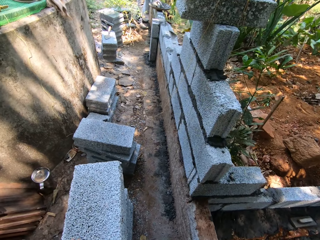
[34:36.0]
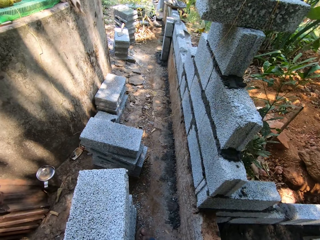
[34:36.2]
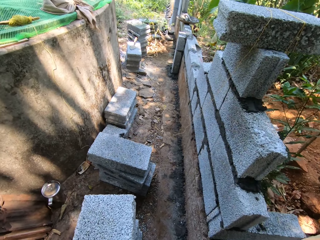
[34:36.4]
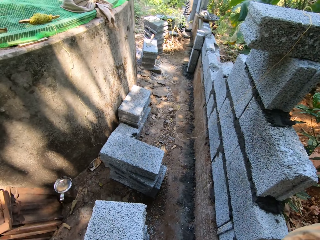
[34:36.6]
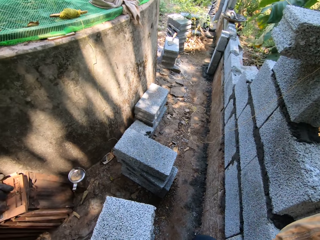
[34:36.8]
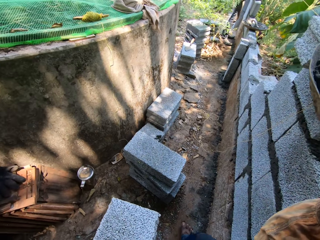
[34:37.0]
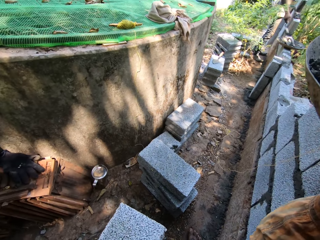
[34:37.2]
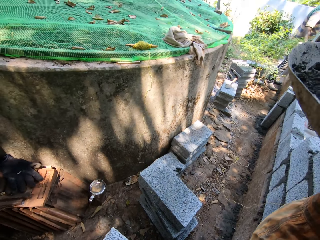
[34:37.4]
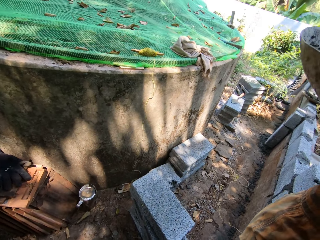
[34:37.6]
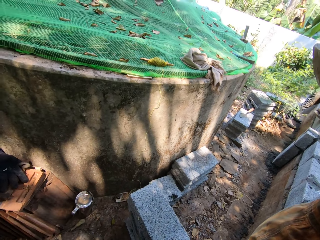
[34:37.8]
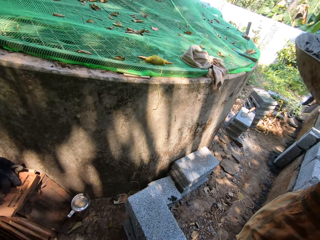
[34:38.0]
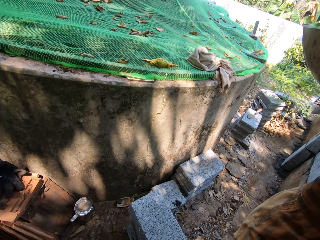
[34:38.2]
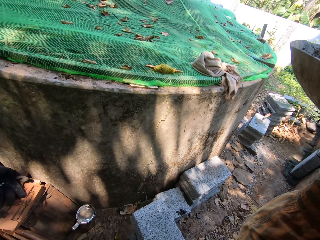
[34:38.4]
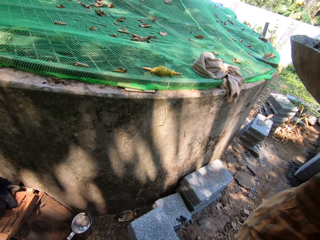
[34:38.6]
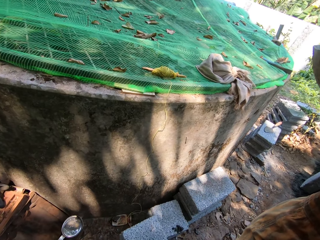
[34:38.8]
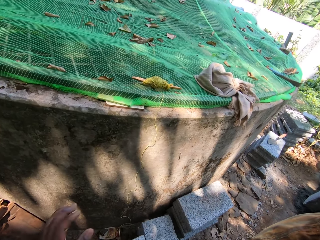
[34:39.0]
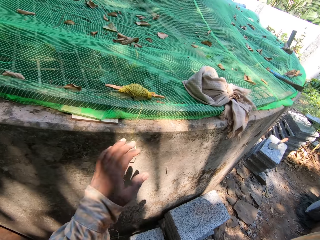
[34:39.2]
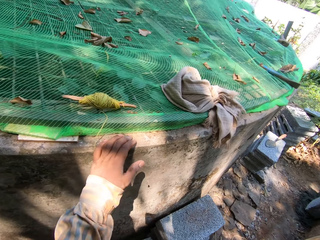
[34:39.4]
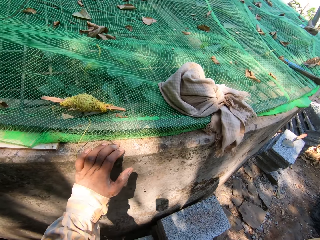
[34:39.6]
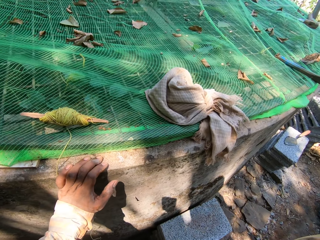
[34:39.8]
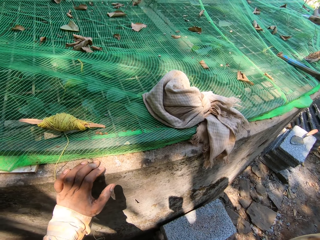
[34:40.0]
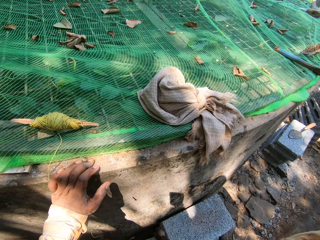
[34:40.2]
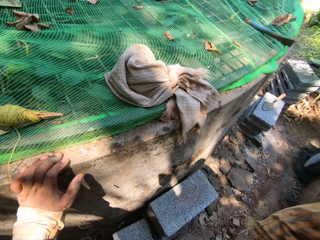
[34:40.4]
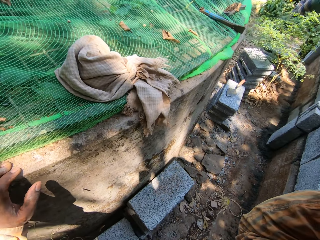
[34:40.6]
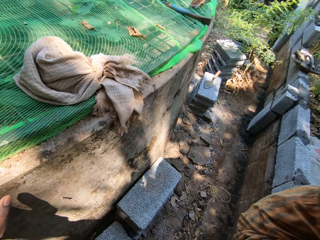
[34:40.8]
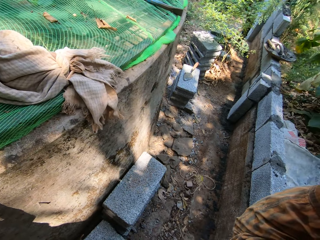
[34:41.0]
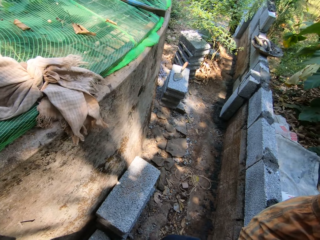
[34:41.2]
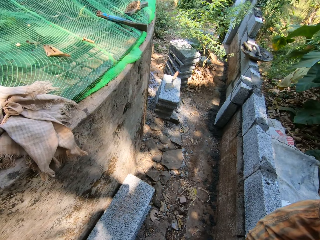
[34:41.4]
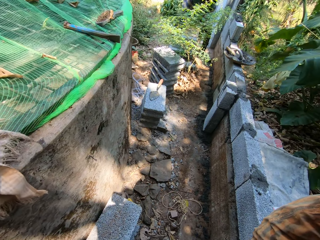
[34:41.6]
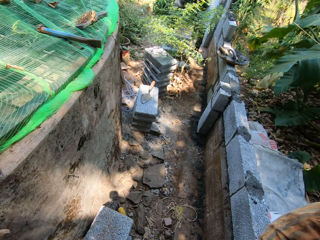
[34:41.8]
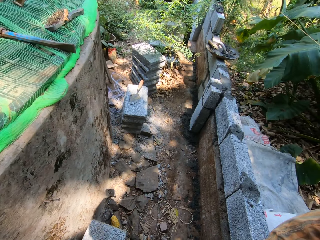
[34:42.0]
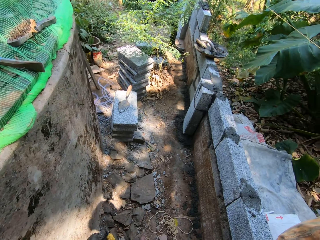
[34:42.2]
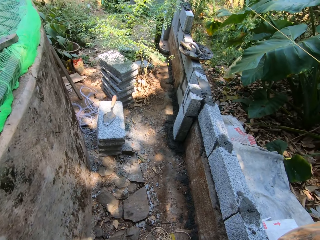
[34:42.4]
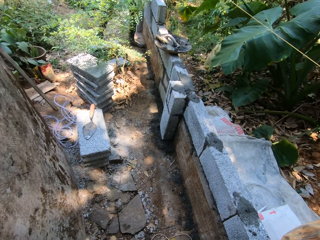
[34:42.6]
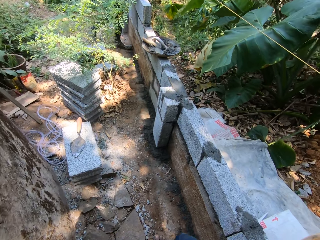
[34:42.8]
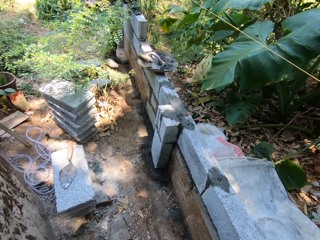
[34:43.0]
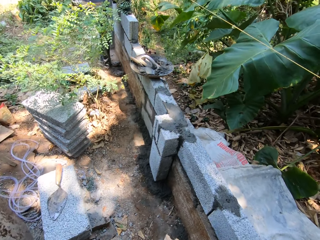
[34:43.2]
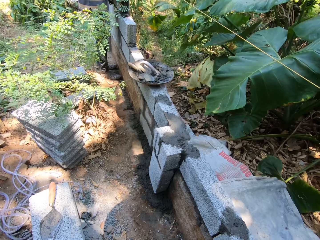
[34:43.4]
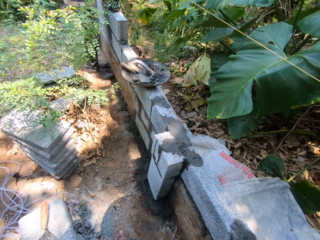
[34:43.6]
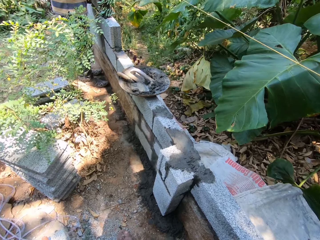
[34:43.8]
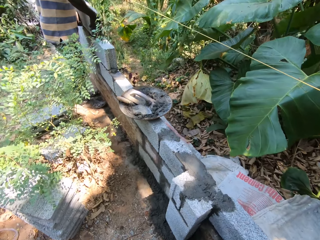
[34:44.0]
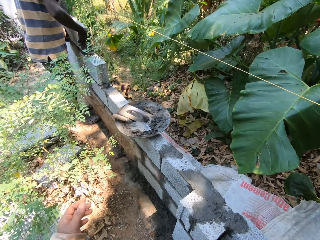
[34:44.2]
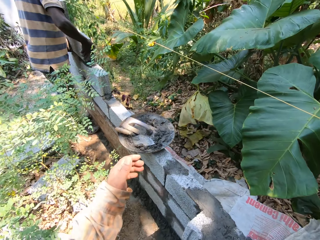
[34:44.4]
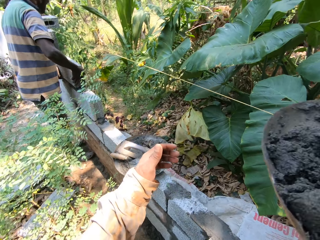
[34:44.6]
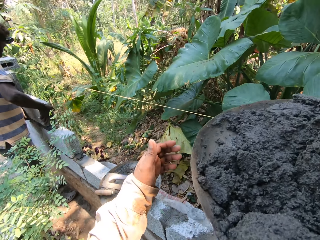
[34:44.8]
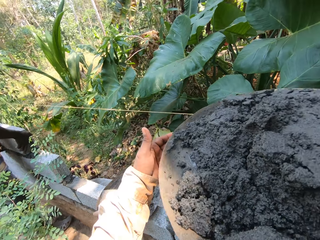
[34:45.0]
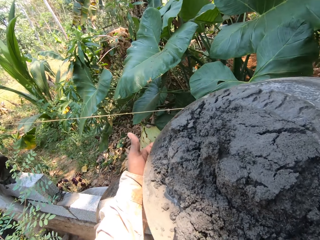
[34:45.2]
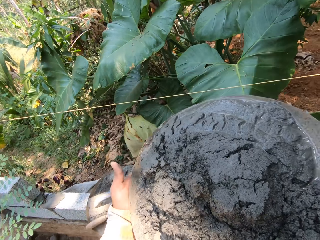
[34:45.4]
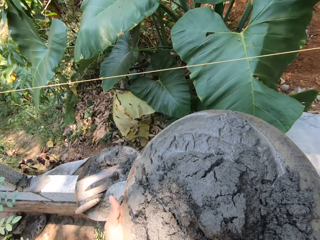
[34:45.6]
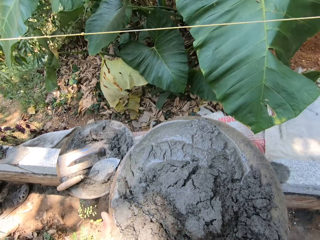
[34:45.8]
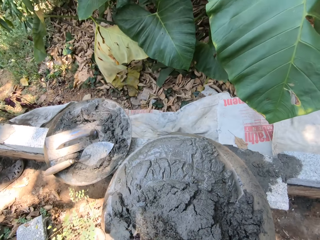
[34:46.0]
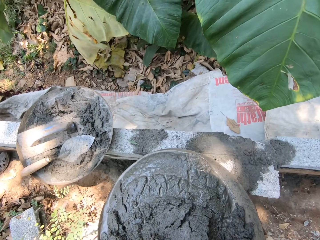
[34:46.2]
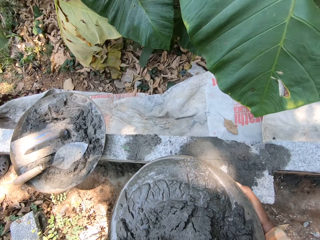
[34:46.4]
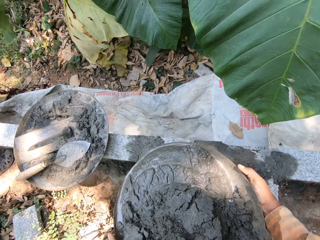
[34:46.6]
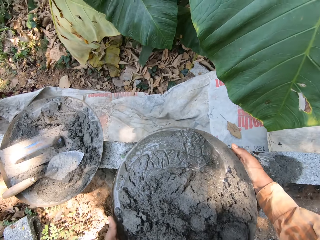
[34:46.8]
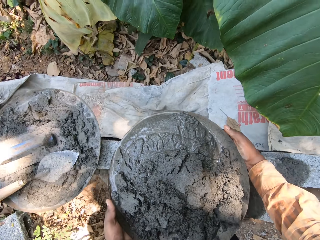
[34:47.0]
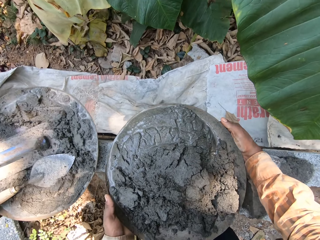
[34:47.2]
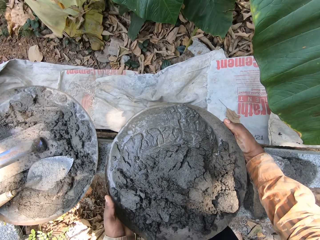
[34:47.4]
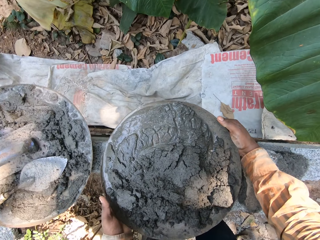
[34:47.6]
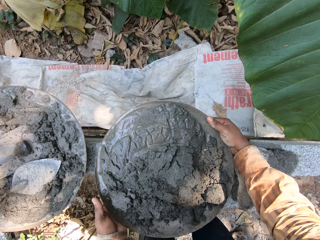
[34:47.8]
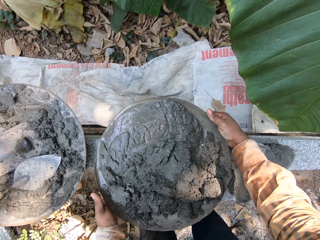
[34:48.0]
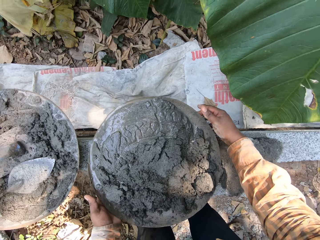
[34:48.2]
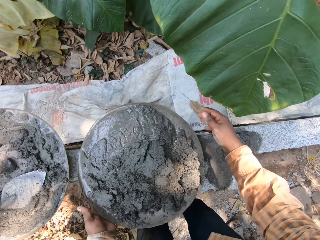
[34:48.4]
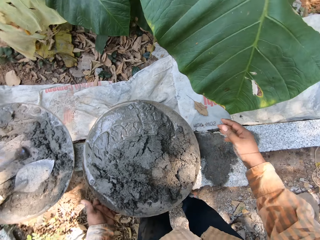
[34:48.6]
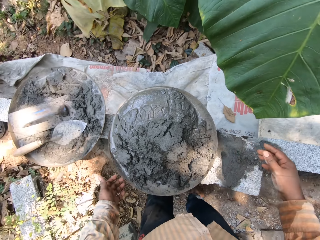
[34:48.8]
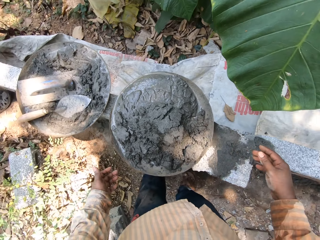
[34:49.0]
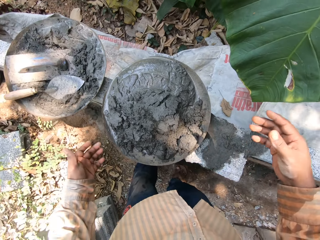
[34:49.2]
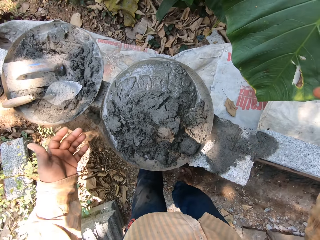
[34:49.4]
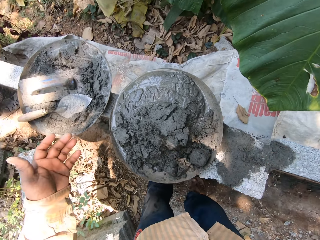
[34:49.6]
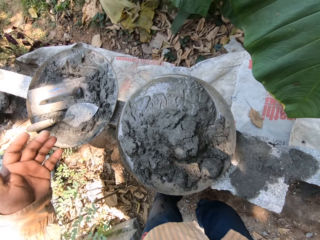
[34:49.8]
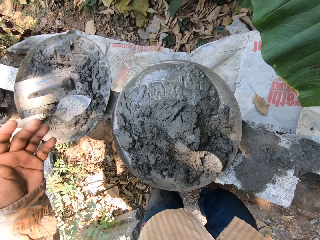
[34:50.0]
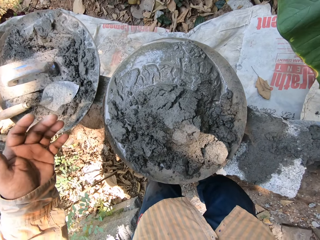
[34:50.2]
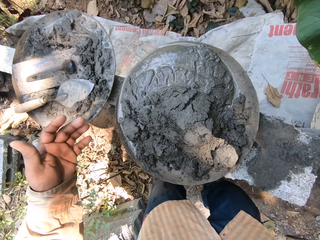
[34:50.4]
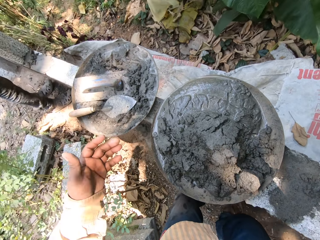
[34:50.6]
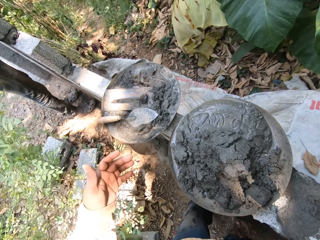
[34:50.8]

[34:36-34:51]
The camera wearer holds the concrete with his left hand. He drops the head pan on the fence with both hands.

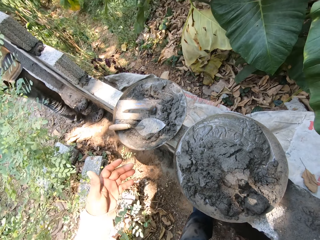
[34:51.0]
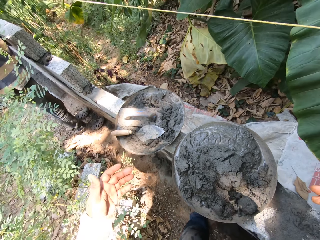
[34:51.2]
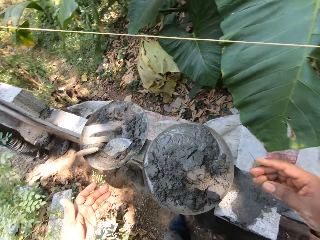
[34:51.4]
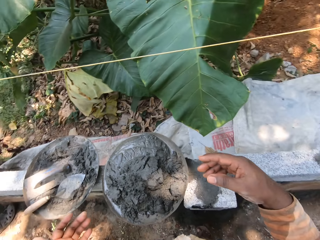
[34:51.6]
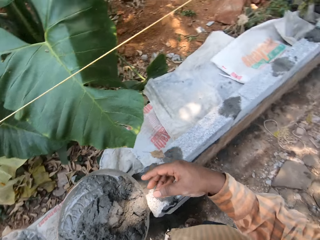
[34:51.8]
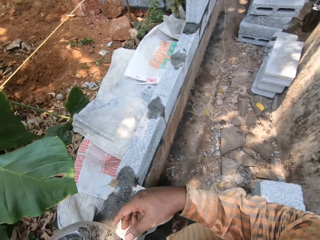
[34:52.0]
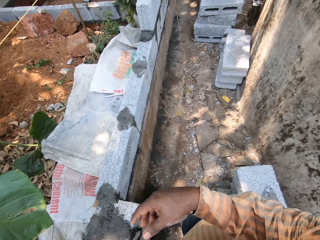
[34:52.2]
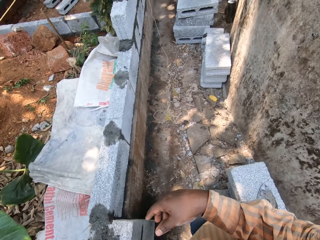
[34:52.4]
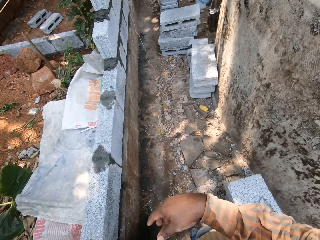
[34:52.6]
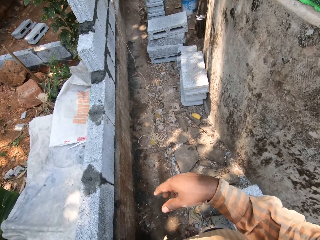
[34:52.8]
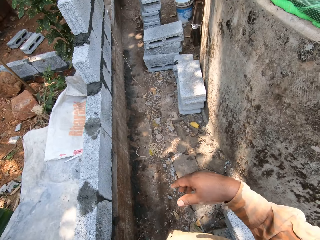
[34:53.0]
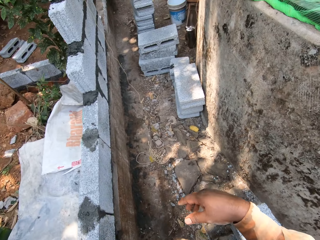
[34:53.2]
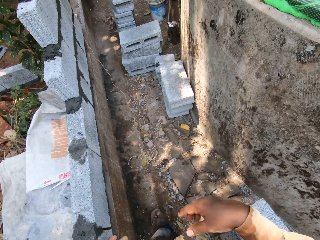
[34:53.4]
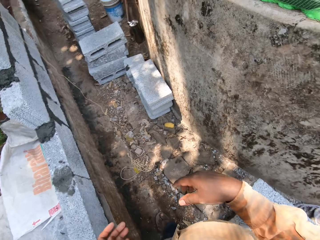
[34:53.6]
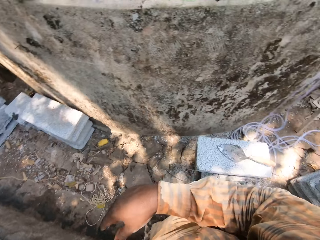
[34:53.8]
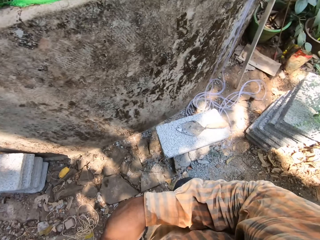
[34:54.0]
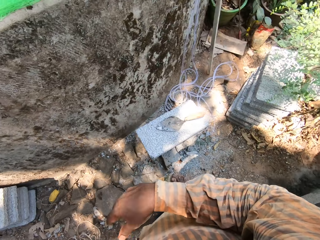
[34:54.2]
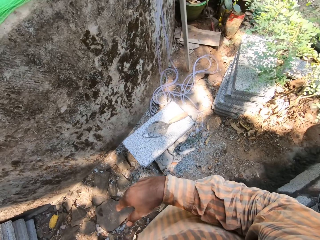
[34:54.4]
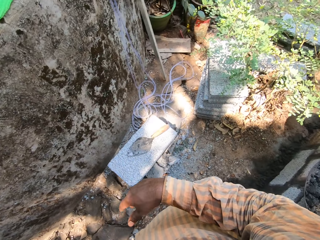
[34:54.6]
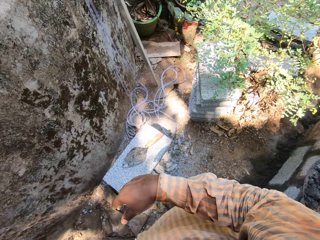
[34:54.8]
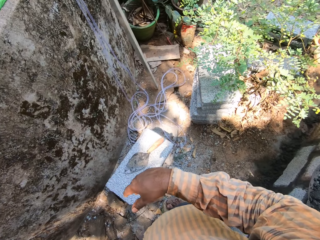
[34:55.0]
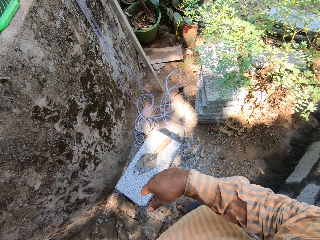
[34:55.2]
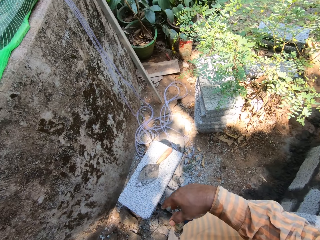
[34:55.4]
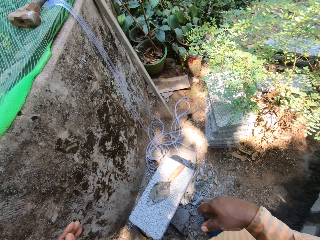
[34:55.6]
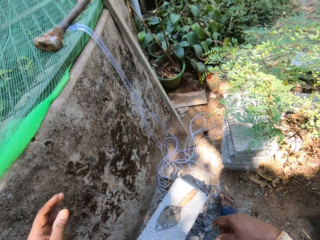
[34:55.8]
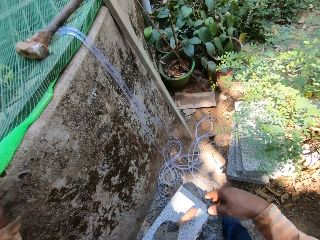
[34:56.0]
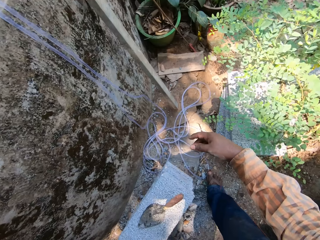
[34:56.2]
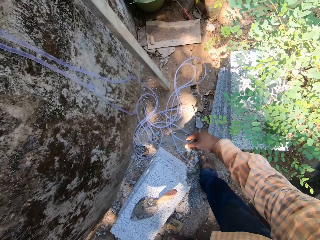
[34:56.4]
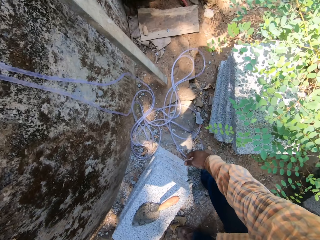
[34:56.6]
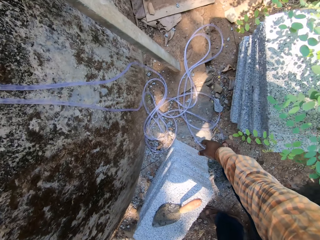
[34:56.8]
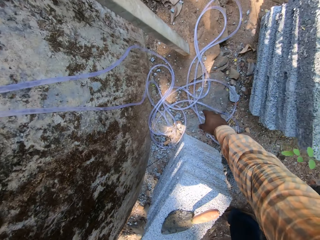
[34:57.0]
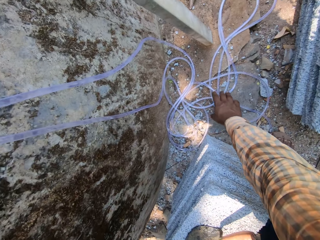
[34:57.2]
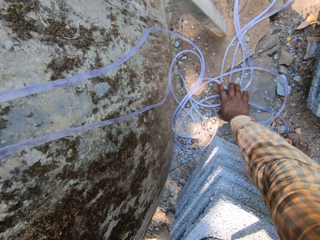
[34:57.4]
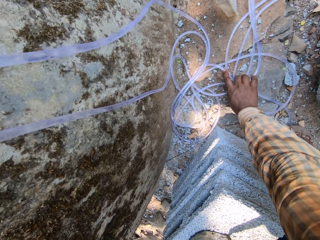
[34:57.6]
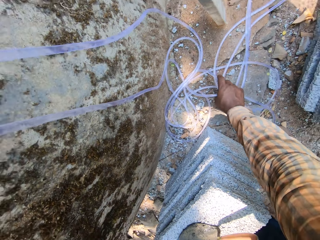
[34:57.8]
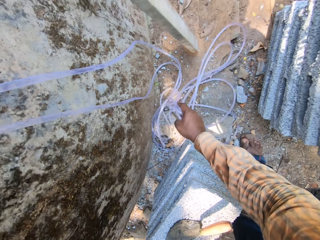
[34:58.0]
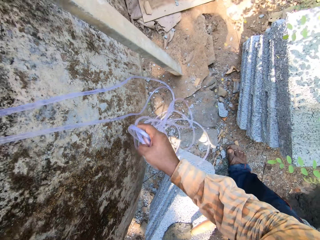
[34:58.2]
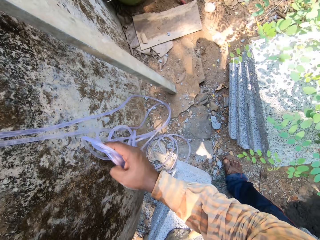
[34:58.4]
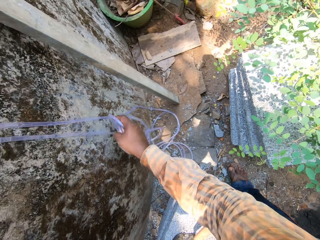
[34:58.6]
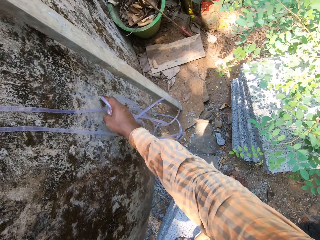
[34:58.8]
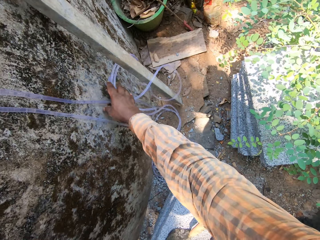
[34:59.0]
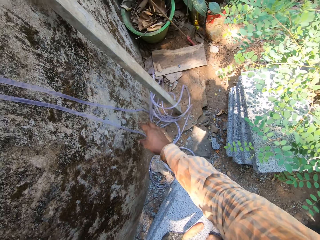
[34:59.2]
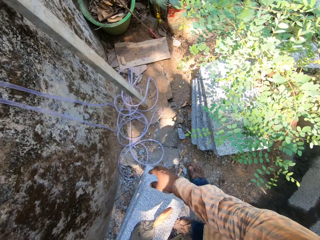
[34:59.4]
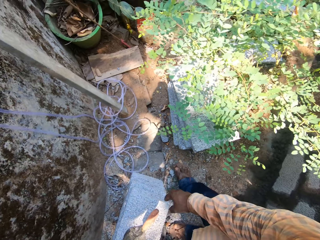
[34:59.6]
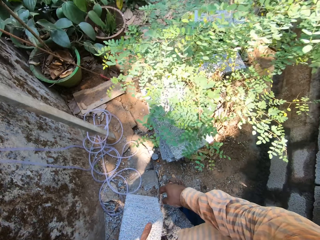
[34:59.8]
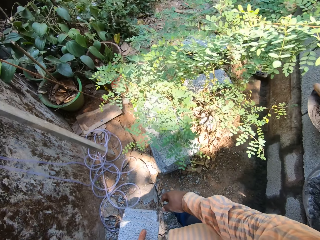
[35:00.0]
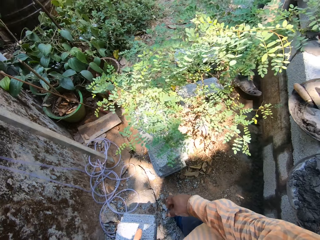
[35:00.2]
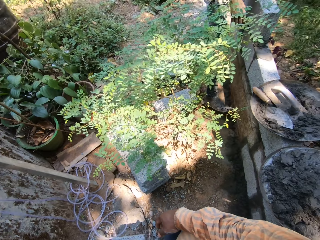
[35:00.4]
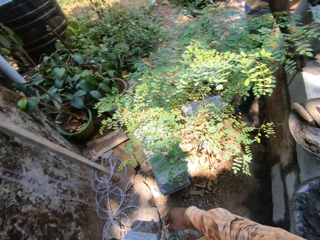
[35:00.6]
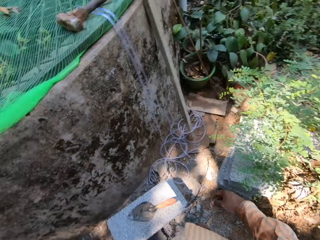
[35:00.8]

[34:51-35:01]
The camera wearer looks around. He takes the hose on the floor with his right hand. He drops the hose in his right hand on the floor.
